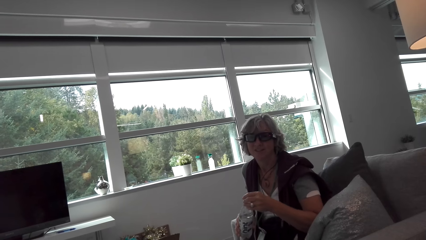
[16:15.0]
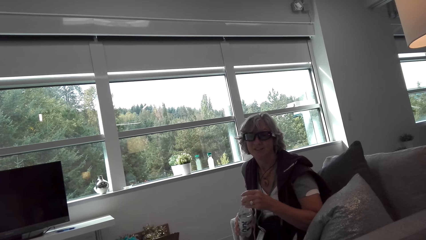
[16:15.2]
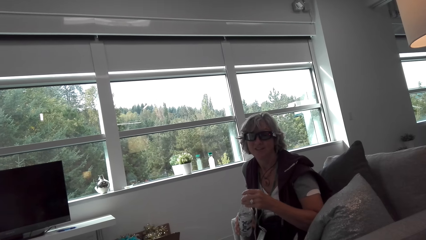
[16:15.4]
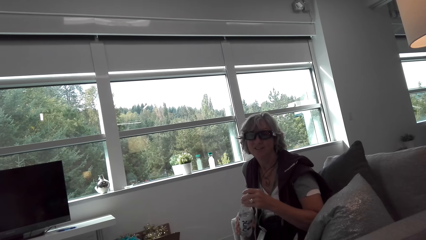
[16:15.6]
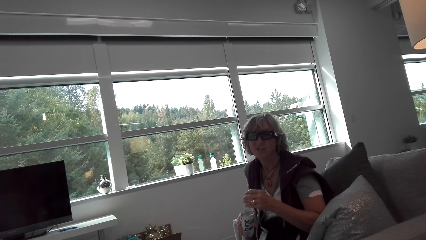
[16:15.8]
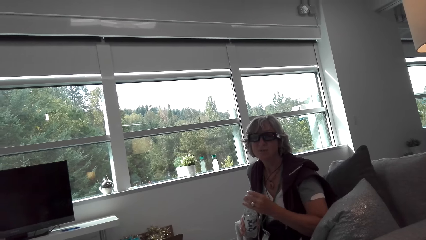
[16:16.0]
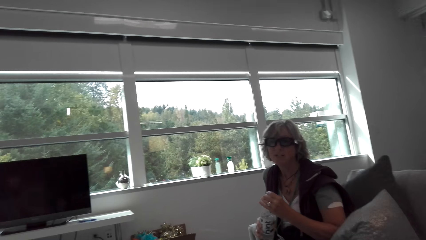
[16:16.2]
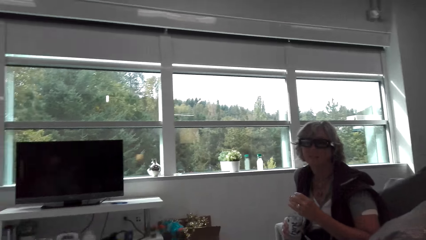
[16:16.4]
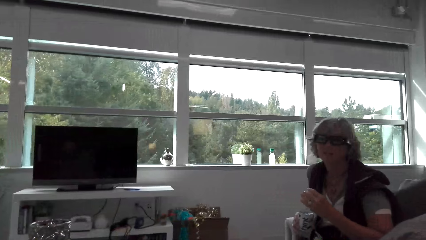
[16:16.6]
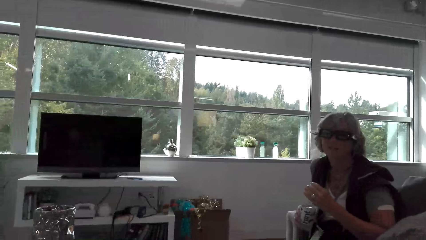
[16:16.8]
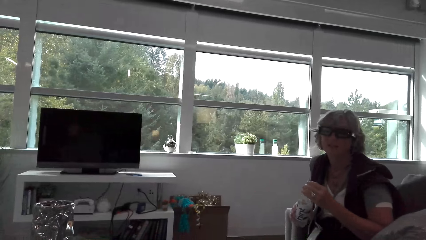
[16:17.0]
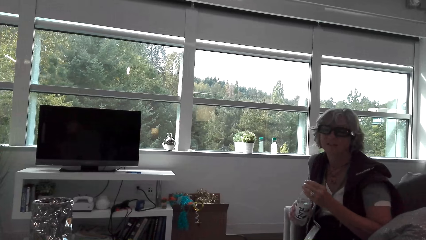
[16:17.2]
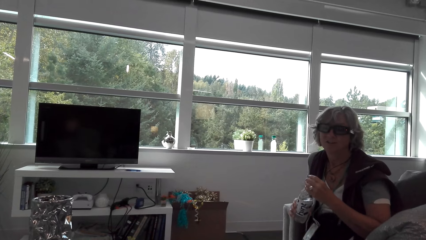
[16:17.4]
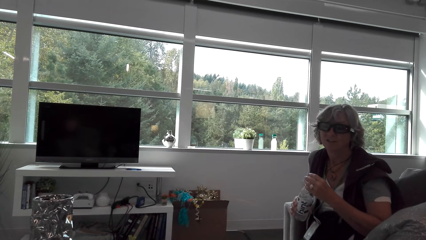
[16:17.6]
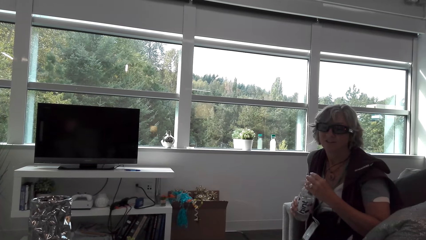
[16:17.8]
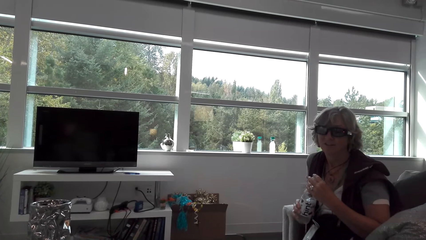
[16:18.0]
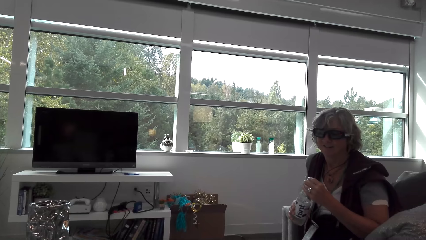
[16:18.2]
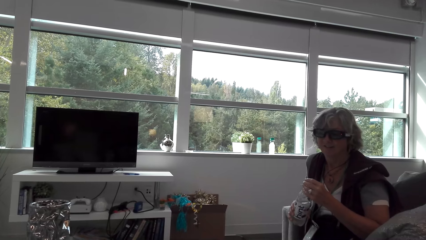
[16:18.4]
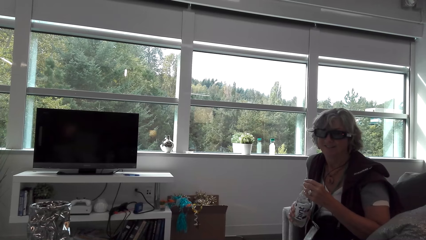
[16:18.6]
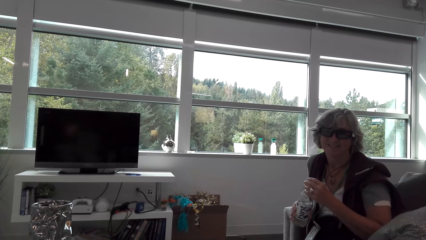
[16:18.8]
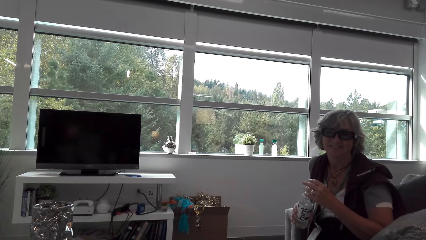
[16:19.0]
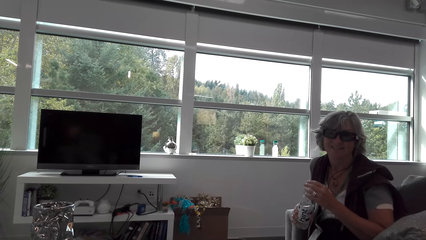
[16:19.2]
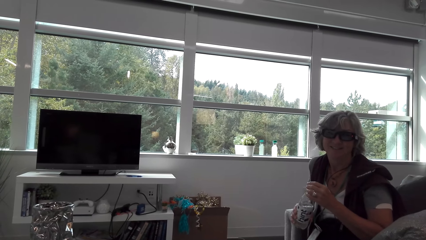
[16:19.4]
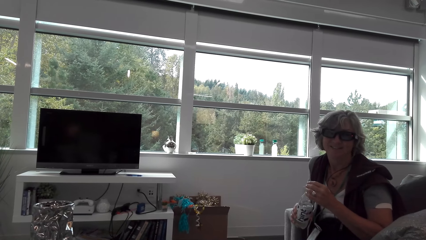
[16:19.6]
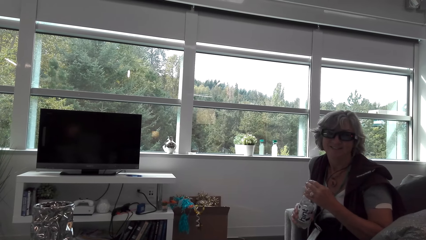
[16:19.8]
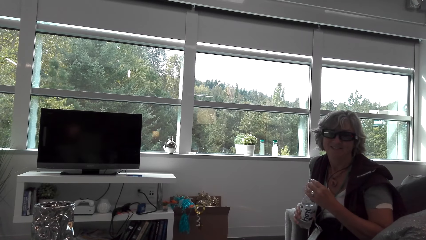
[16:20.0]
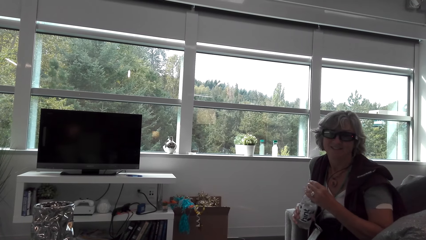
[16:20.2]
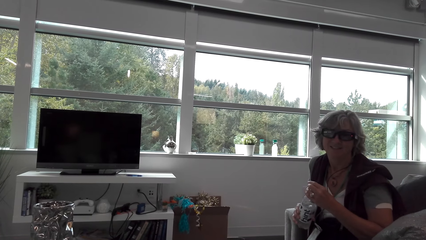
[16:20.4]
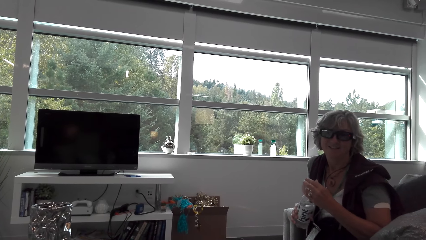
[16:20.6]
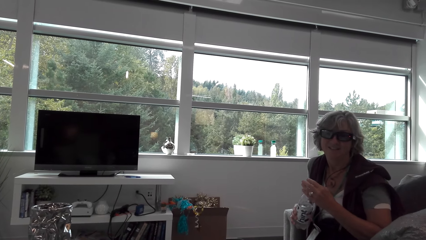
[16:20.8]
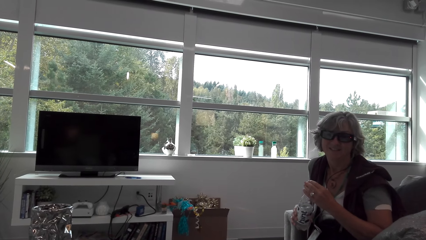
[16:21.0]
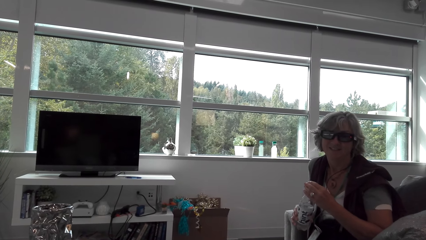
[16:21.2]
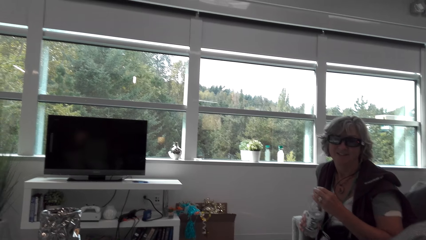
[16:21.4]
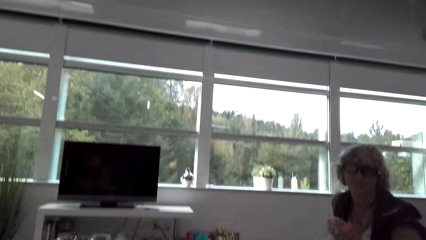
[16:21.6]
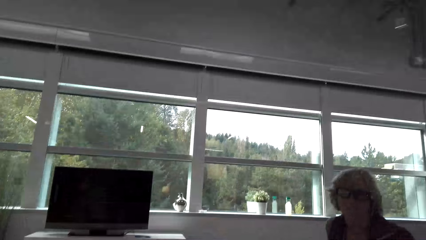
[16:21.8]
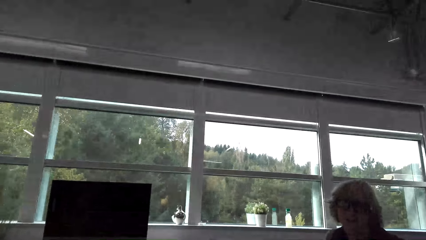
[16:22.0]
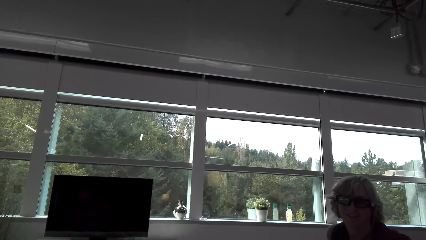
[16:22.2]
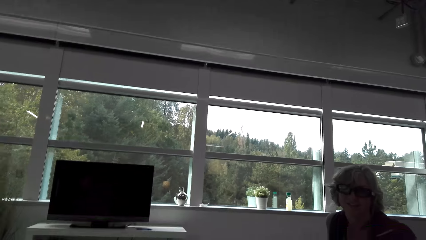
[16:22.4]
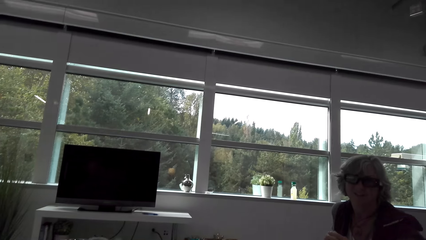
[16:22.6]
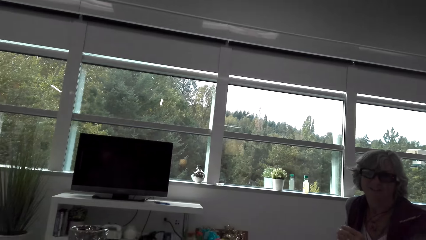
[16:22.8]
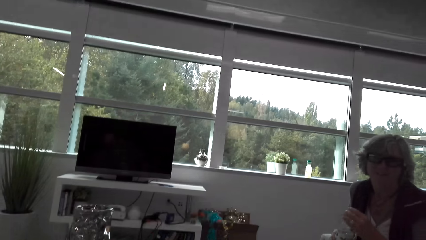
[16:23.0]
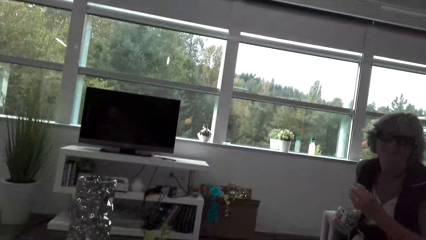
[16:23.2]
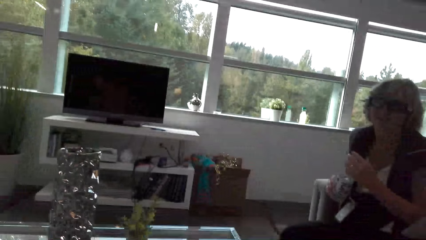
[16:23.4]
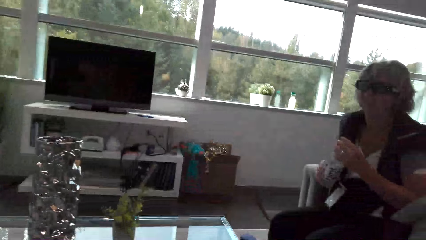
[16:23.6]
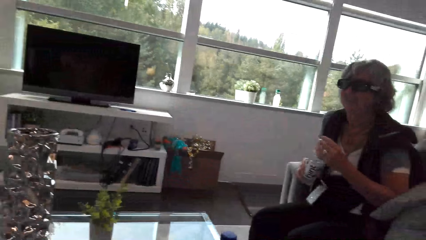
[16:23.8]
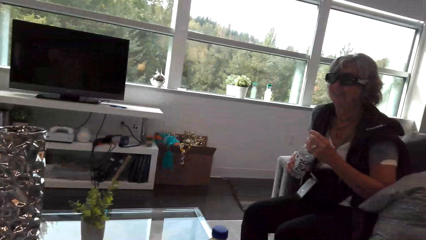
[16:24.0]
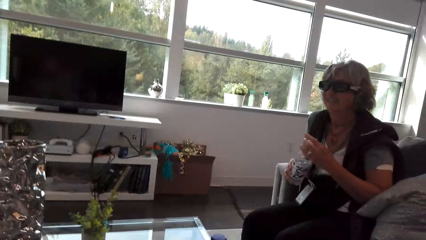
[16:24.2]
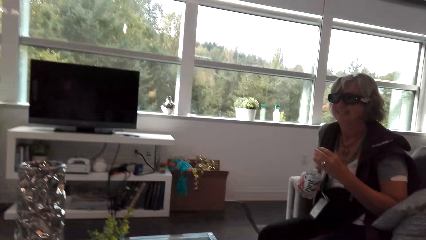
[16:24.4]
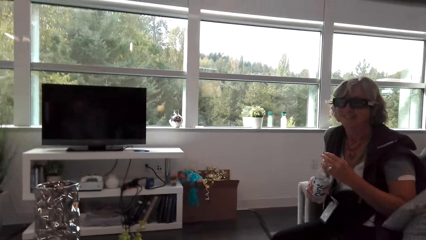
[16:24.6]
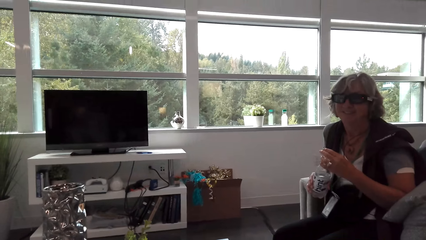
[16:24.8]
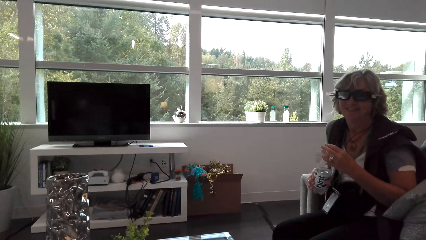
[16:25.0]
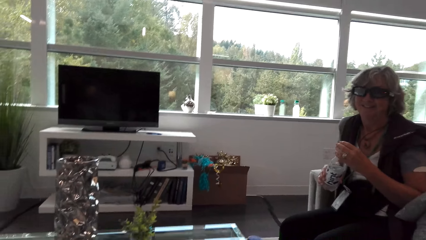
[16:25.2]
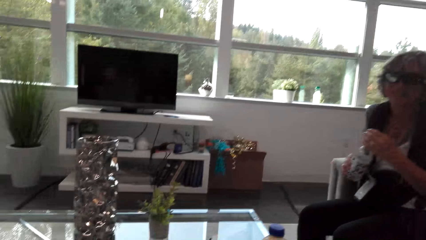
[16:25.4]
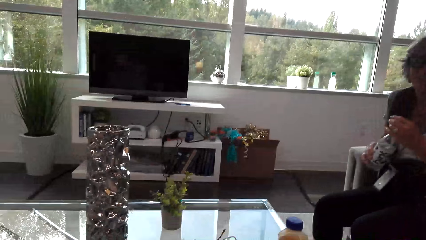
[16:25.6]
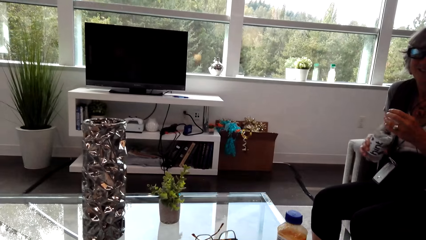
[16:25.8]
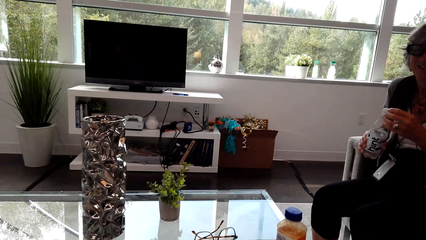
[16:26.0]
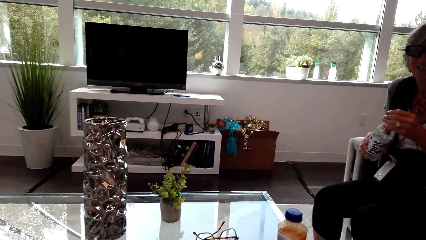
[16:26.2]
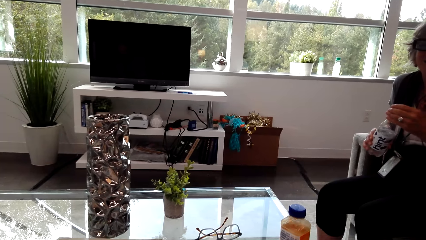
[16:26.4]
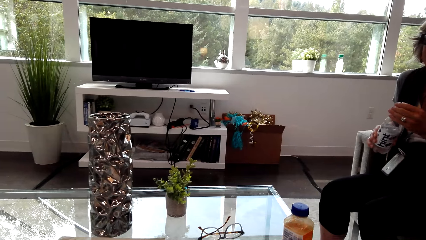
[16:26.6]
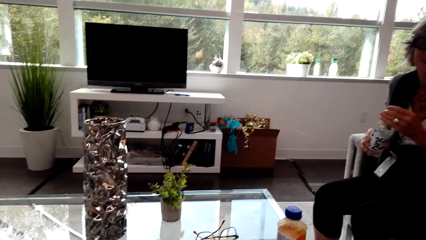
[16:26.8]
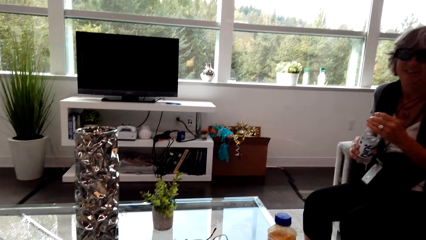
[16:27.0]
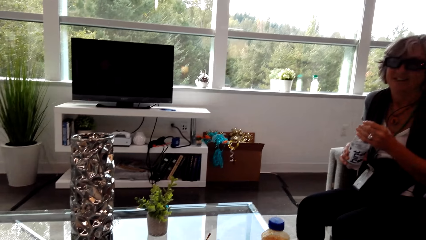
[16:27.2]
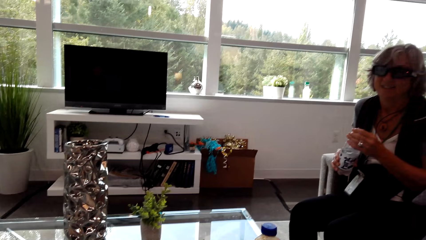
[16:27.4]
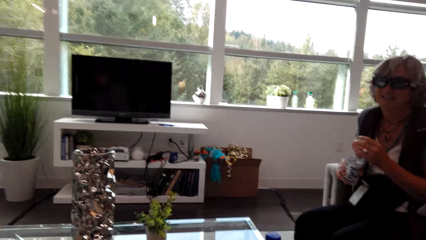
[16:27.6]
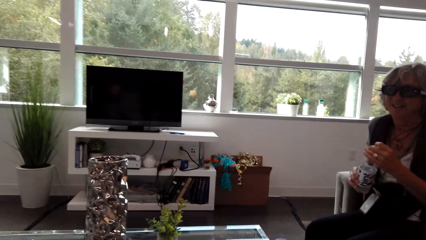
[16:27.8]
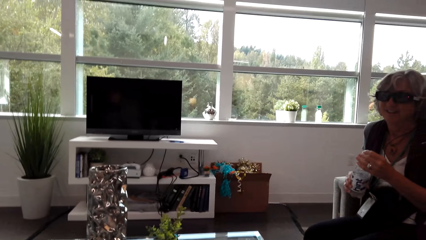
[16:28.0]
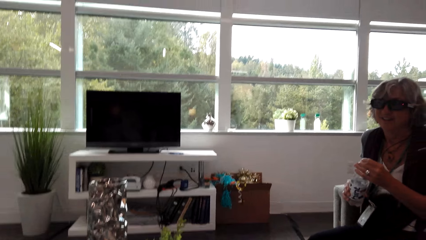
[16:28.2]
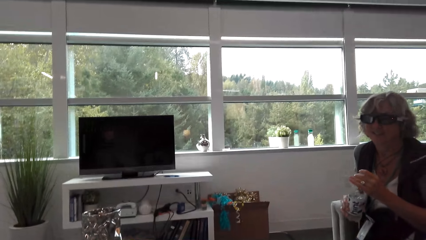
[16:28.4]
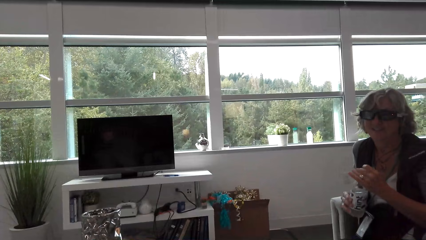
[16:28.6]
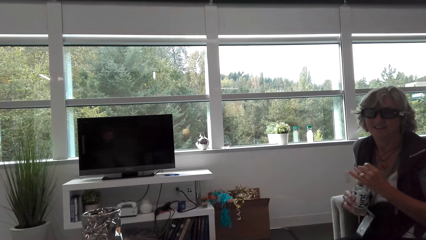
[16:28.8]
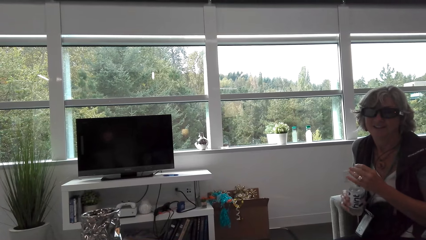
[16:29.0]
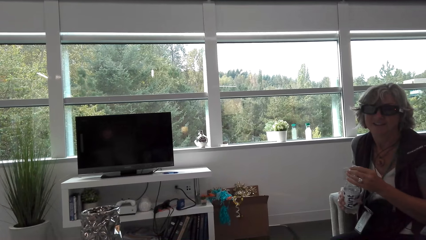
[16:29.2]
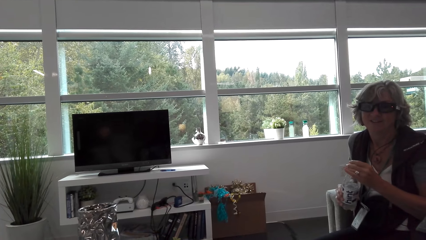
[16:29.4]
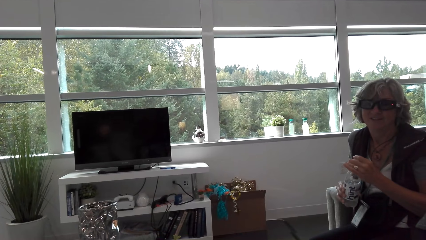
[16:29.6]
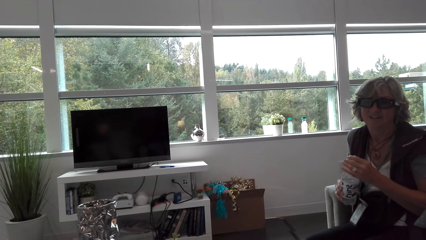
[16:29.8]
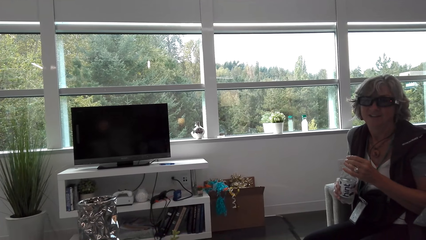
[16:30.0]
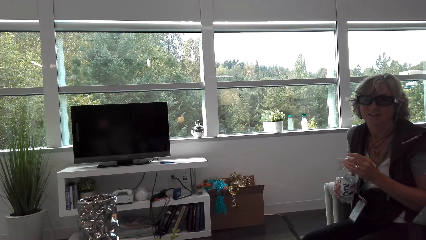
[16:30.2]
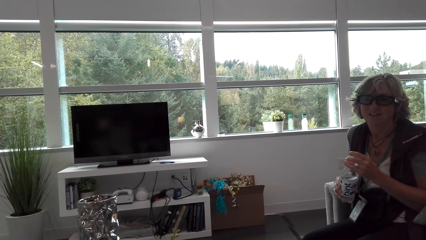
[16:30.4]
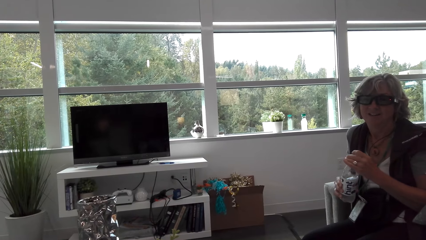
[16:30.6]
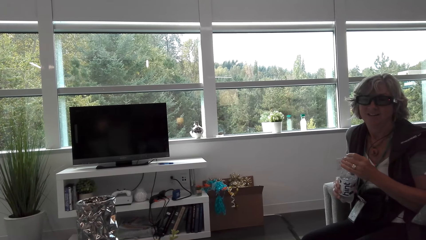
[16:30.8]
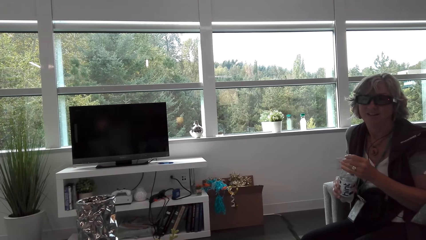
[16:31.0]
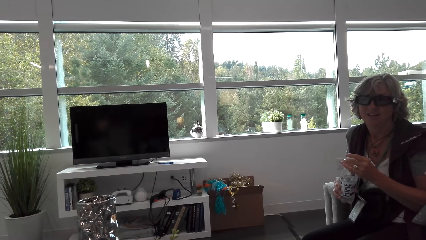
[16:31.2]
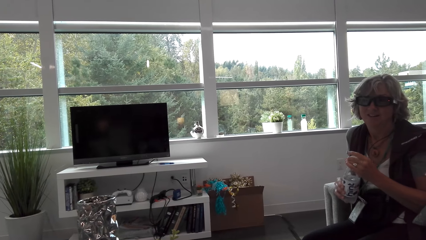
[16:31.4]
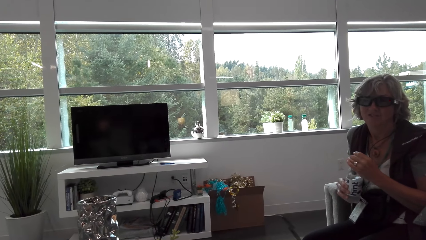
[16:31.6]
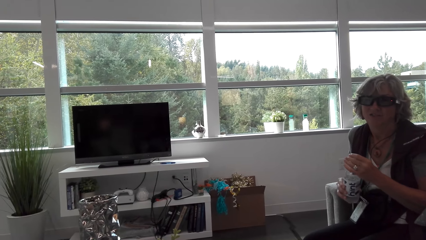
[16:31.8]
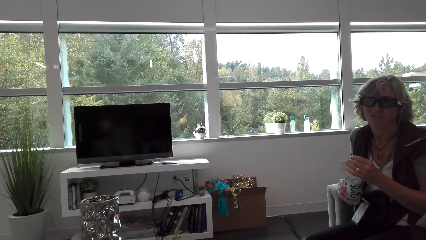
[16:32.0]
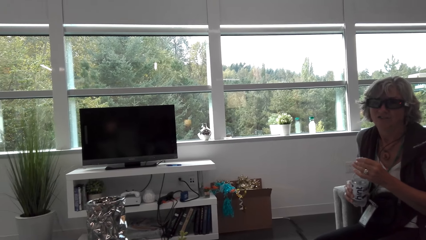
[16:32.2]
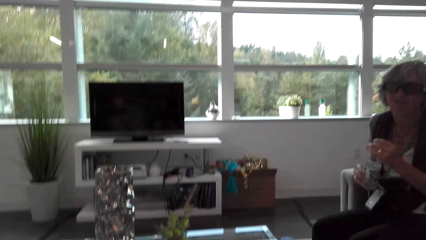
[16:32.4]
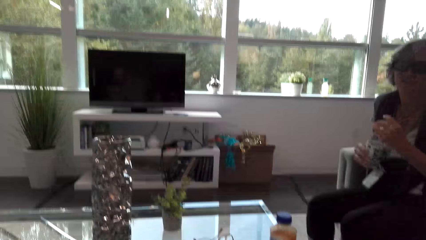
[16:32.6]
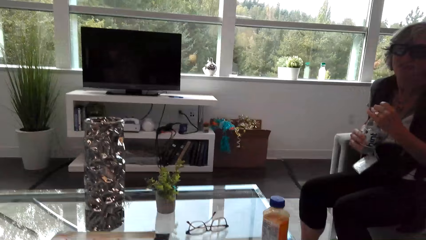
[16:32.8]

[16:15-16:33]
A lady opens the water bottle lid and talks. The camera wearer looks around. They look around again. The lady opens the water bottle lid. The lady closes the bottle.
